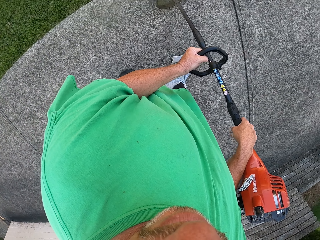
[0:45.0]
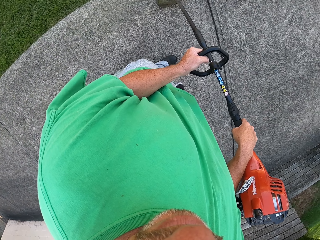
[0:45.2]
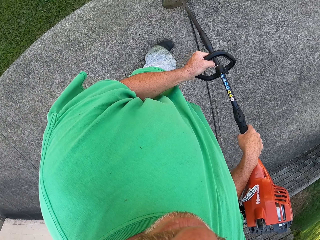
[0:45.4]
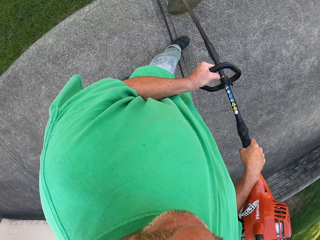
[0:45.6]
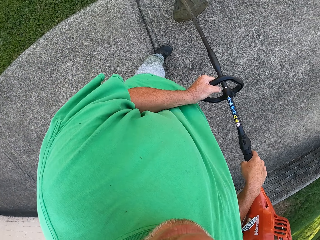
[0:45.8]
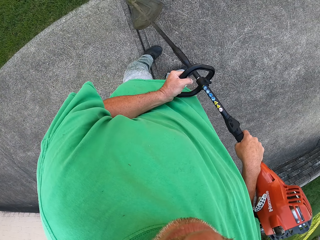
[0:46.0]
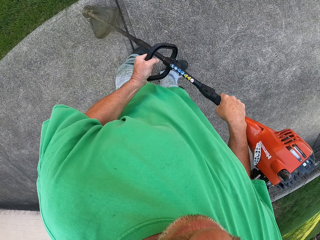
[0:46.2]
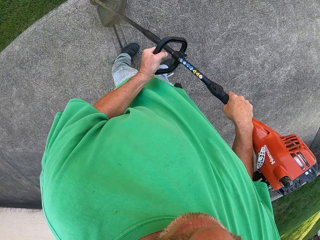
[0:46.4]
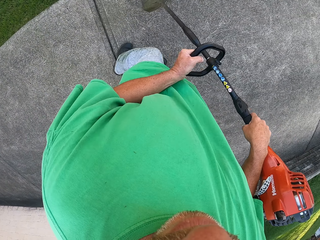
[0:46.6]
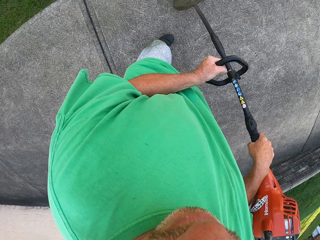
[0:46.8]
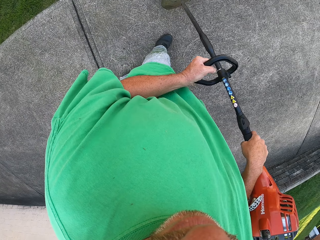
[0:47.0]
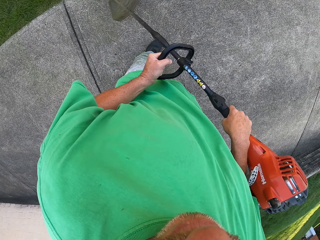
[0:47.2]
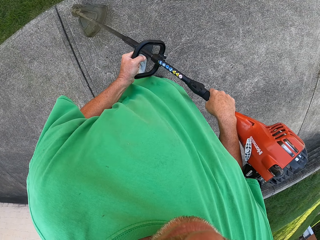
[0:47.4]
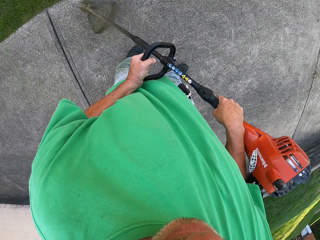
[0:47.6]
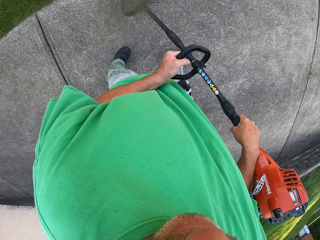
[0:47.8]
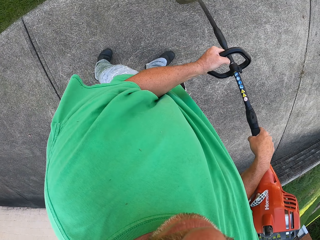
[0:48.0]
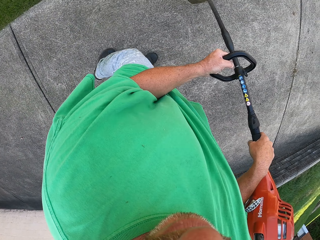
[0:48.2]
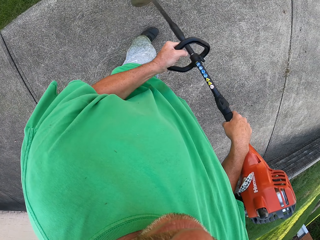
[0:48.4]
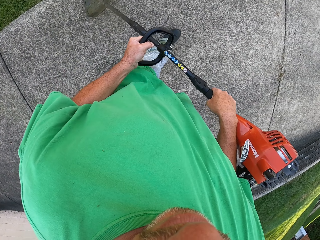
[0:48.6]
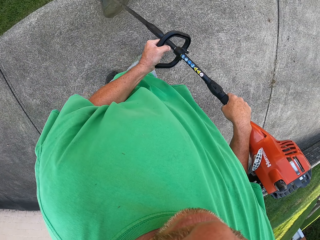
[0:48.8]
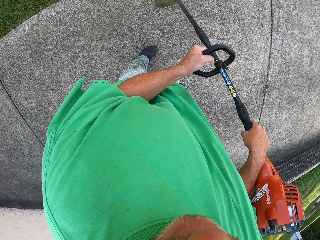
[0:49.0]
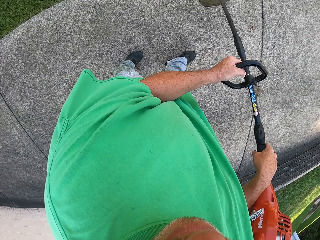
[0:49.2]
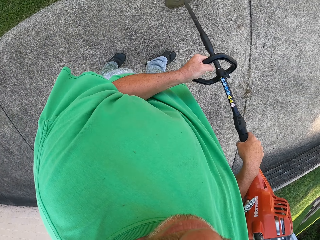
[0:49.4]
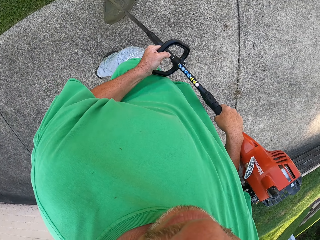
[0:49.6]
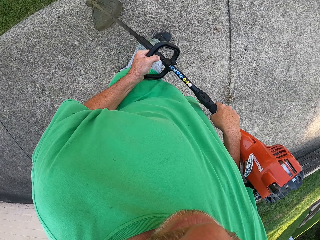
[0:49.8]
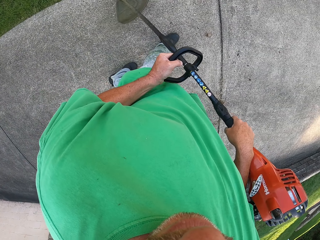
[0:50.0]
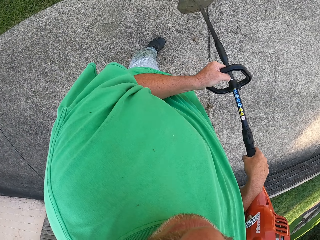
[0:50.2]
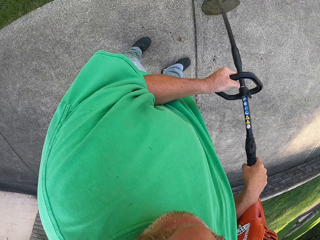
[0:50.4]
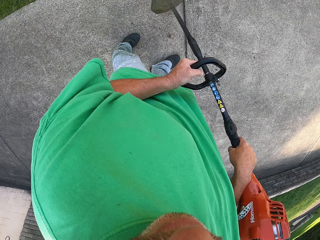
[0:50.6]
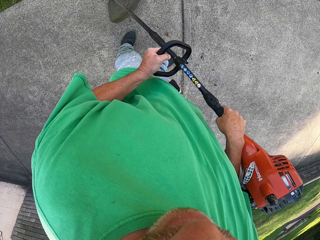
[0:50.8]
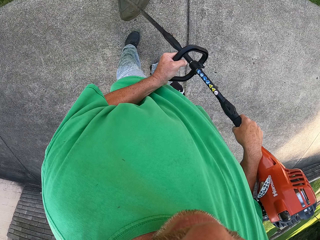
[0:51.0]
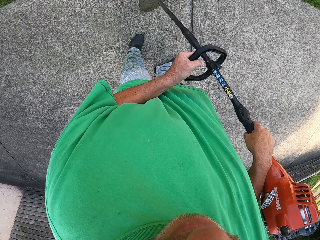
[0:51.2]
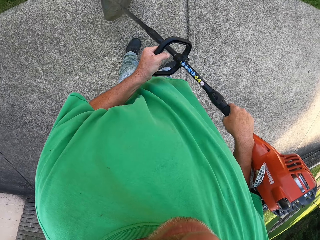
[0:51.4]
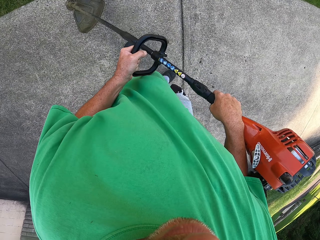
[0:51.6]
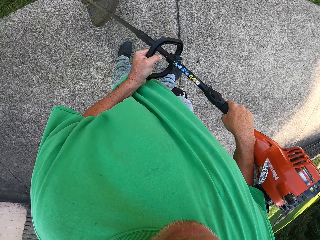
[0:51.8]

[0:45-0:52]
The camera wearer stops walking. They cut the grass. They take some steps.

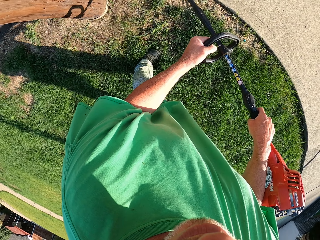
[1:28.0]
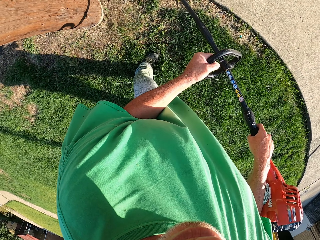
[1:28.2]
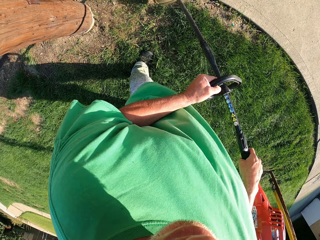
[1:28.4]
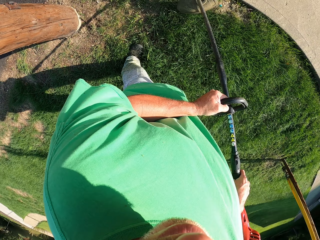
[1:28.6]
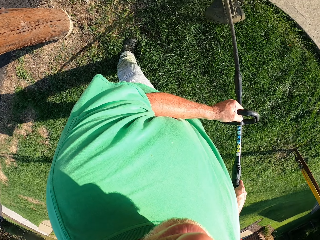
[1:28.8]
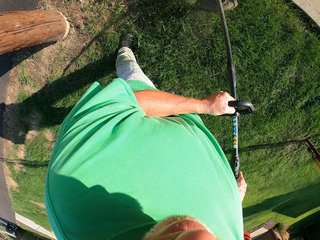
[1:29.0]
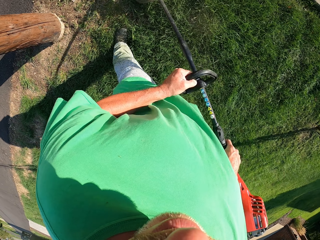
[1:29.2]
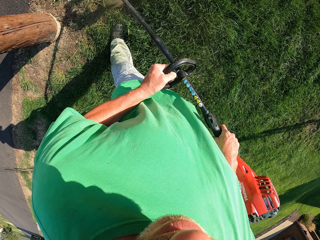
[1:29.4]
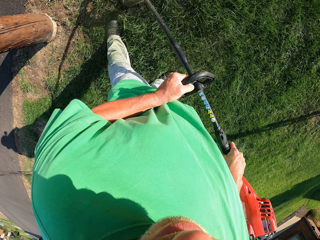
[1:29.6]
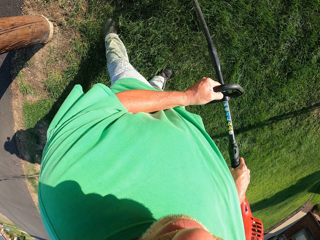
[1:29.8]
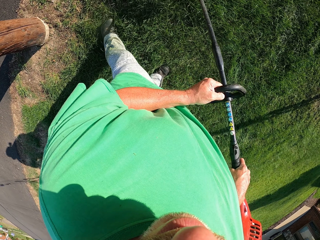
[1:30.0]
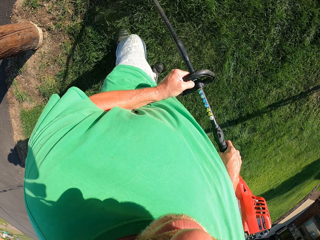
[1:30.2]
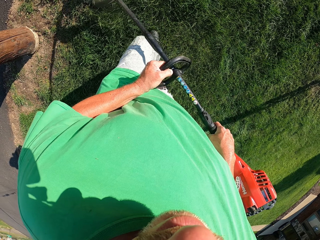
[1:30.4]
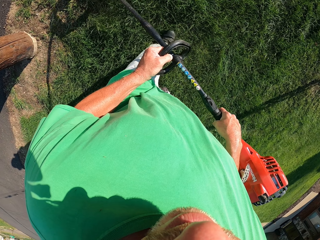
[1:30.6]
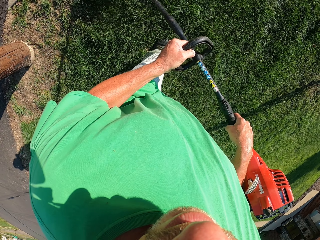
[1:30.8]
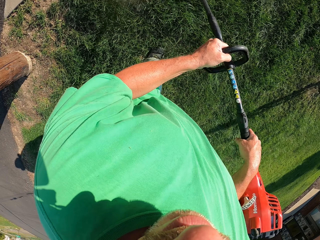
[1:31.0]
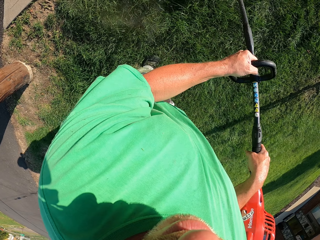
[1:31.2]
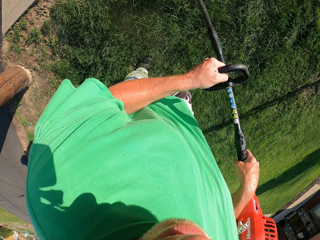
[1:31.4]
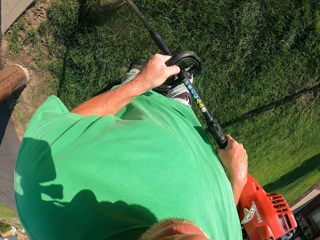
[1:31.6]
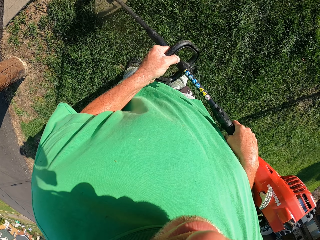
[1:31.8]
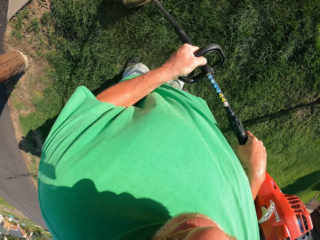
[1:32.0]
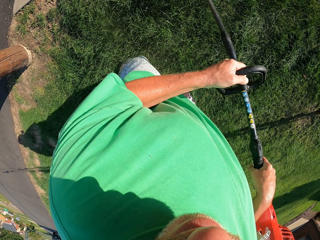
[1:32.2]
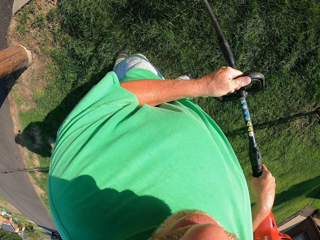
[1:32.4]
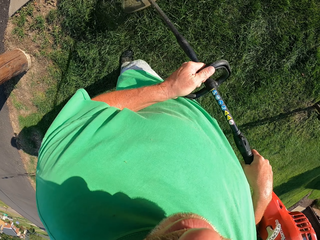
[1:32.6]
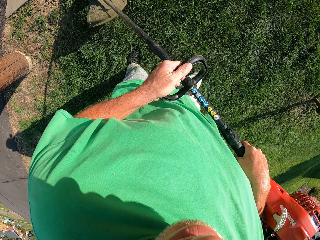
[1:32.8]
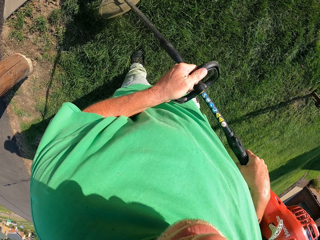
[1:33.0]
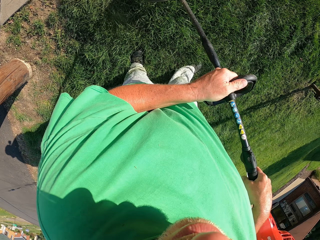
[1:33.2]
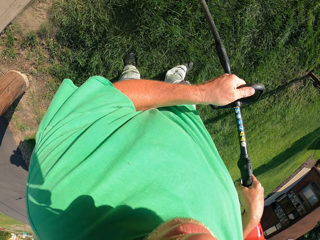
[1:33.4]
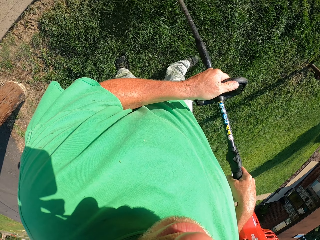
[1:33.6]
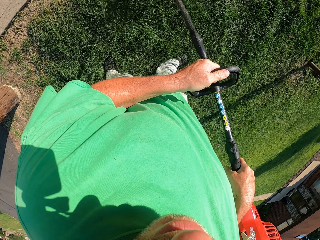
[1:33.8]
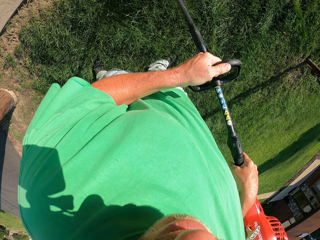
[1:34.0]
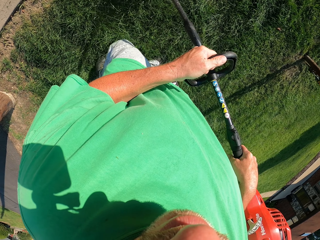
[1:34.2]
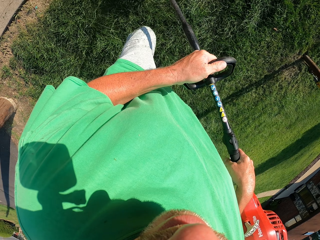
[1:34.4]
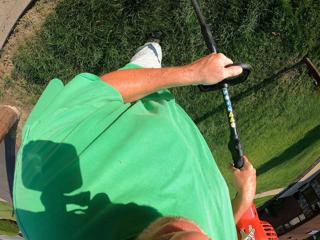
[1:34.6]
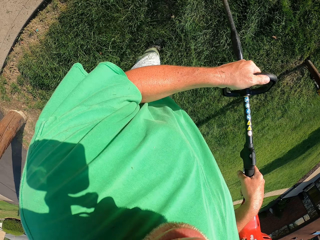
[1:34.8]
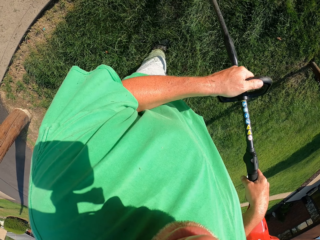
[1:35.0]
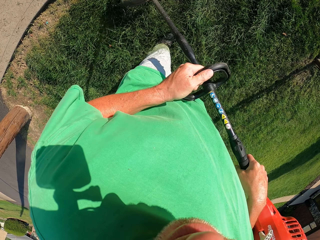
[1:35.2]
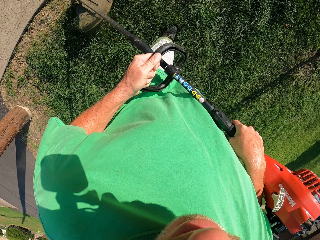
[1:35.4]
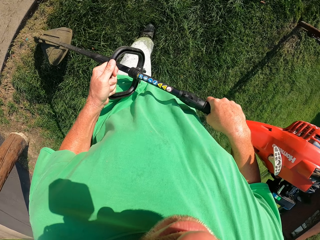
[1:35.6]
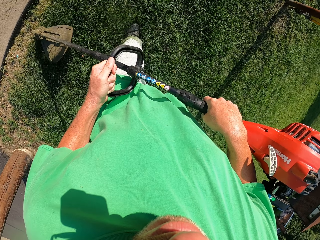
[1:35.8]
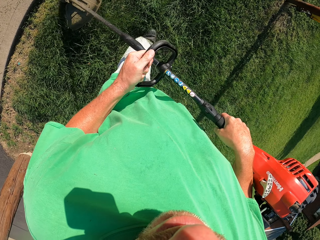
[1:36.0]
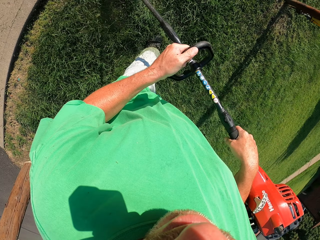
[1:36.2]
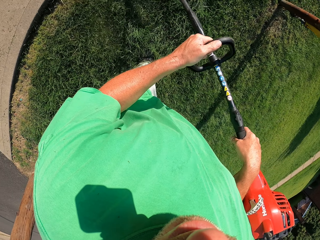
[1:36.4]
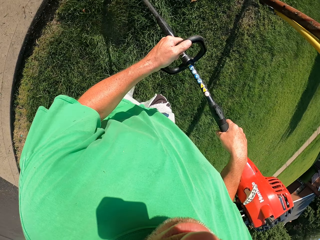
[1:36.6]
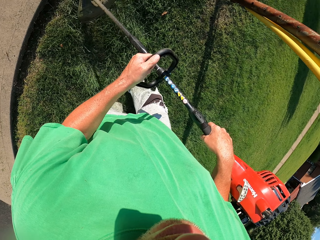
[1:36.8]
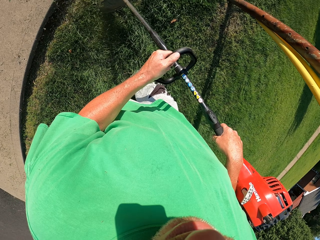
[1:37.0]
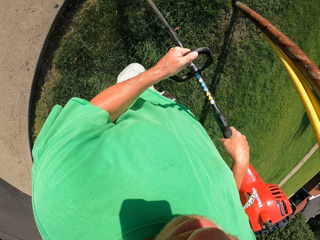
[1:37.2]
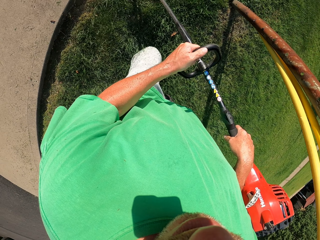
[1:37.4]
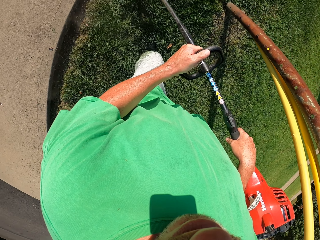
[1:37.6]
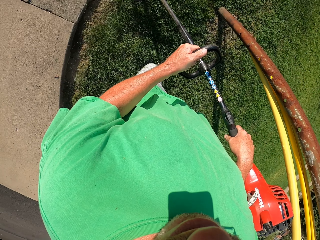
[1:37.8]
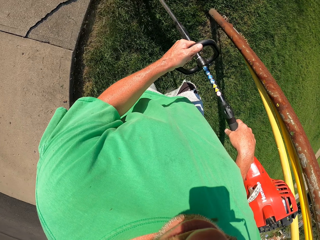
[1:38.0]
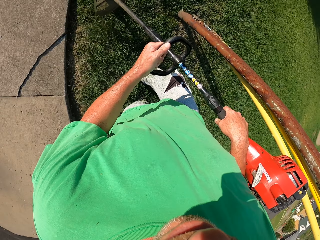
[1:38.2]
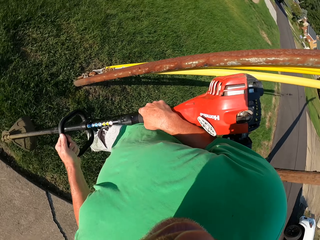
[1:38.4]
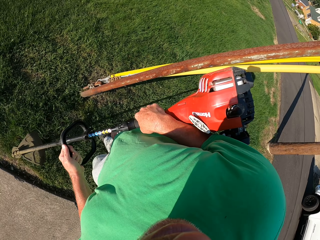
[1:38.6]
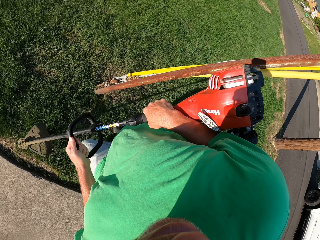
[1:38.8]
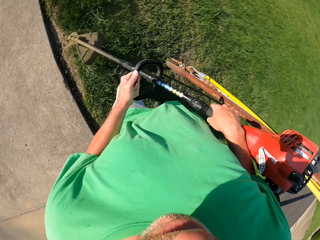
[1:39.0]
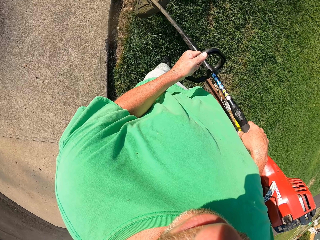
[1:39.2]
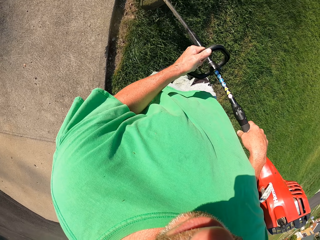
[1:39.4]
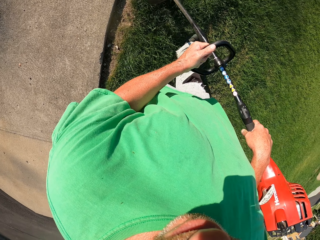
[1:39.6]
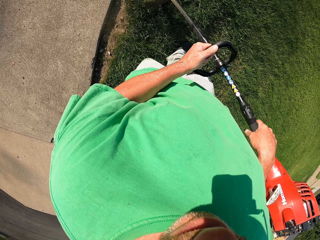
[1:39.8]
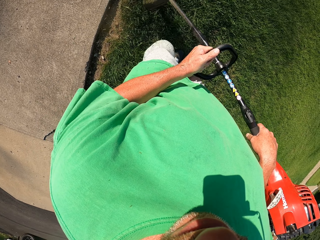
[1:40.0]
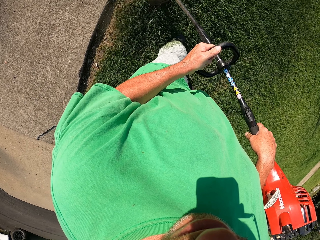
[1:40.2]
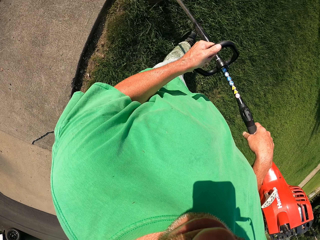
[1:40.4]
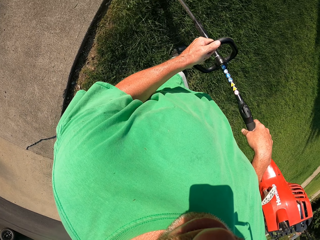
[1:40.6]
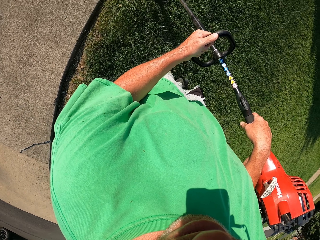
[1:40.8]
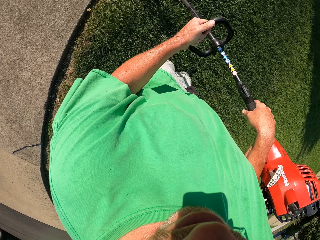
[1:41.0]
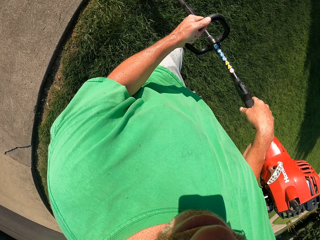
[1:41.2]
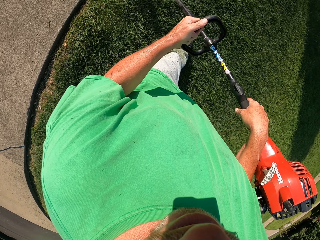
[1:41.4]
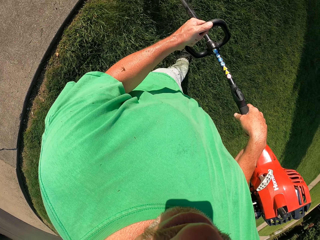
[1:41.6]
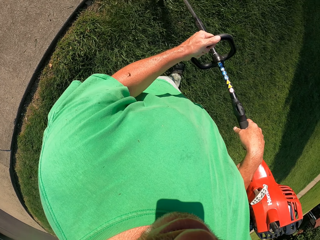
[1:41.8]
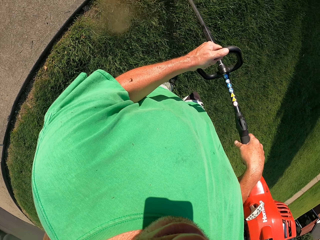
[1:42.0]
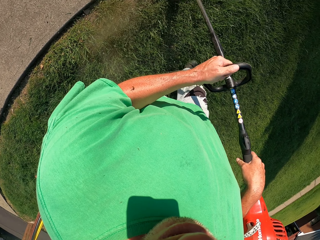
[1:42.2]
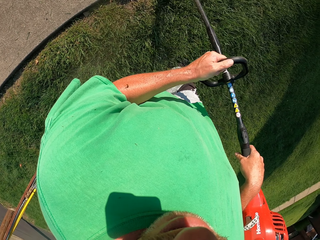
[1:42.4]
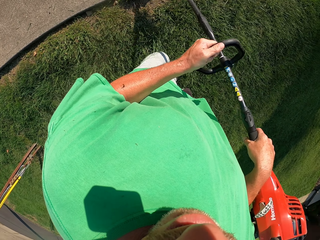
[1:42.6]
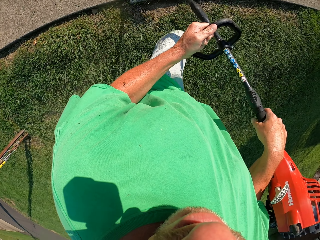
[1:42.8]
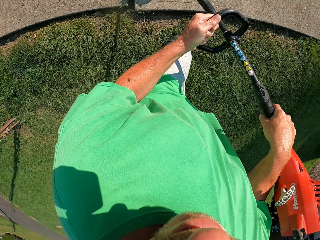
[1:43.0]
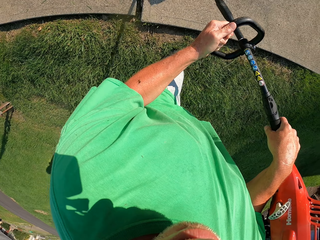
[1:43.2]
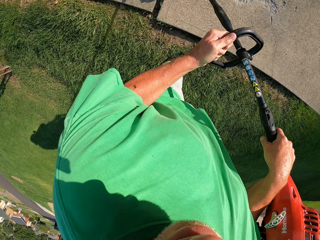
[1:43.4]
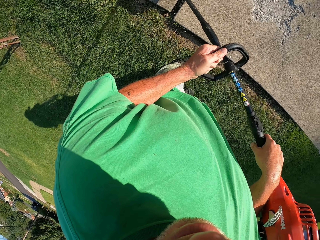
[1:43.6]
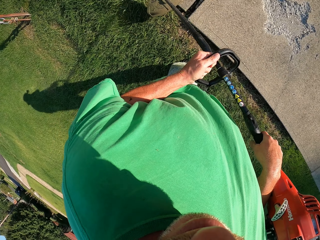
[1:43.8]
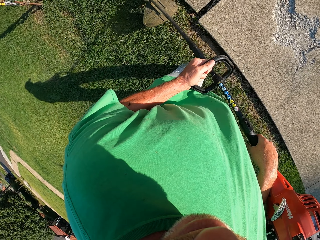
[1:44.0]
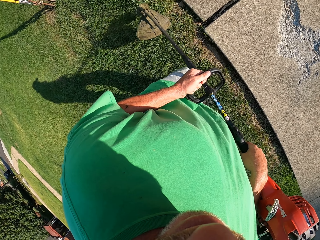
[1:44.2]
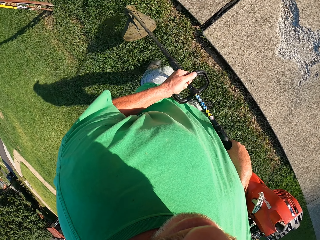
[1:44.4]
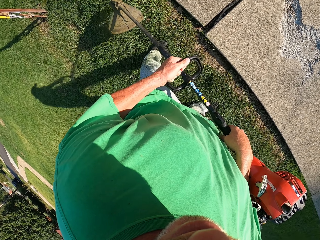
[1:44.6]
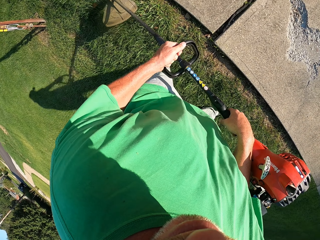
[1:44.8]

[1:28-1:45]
The camera wearer cuts grass. They make some steps. They cut the grass. They walk around. They cut the grass.
